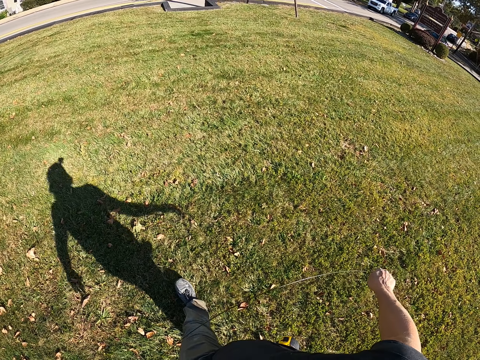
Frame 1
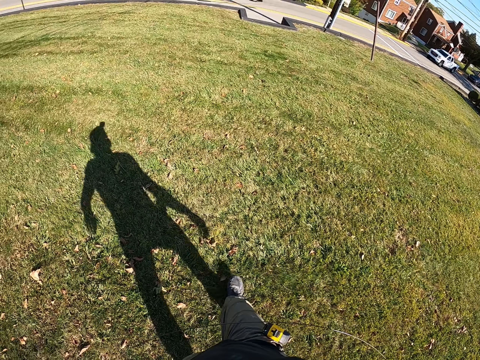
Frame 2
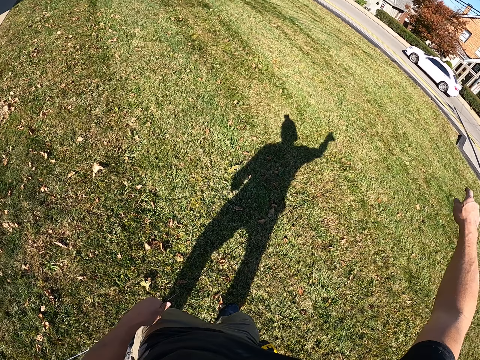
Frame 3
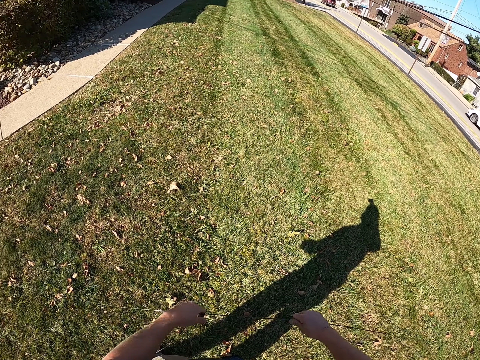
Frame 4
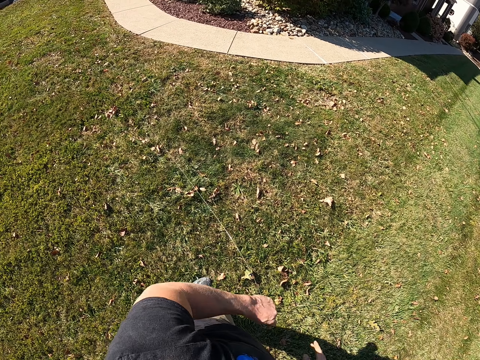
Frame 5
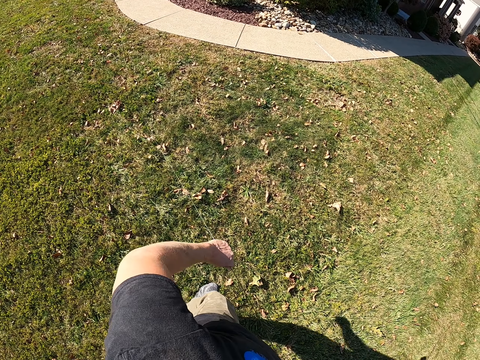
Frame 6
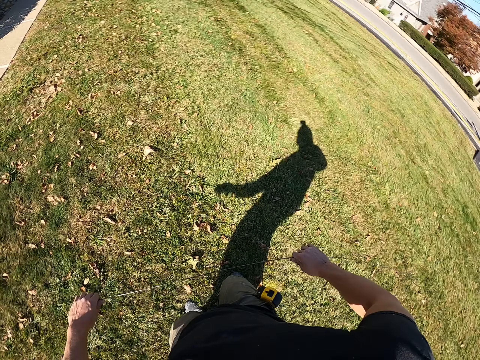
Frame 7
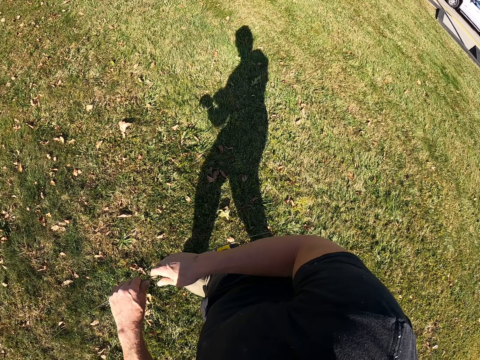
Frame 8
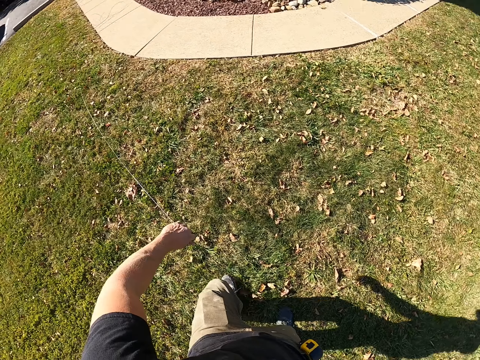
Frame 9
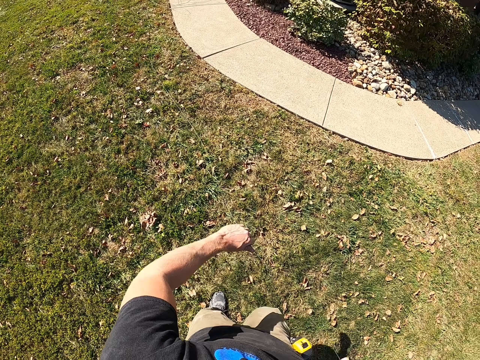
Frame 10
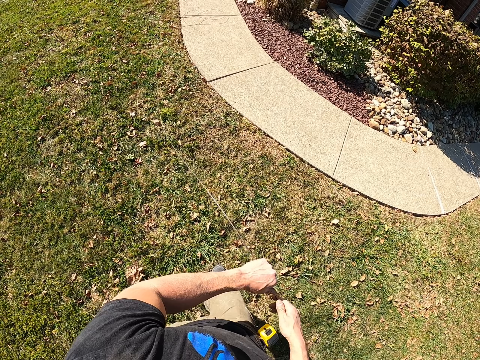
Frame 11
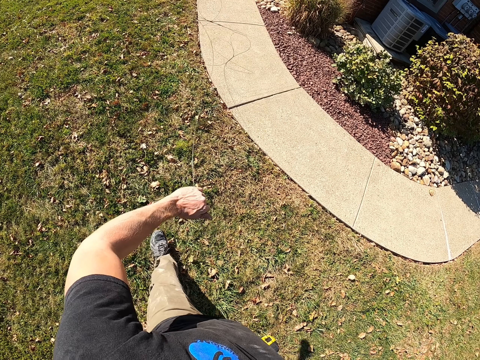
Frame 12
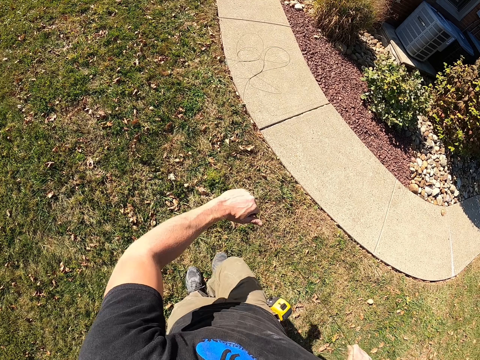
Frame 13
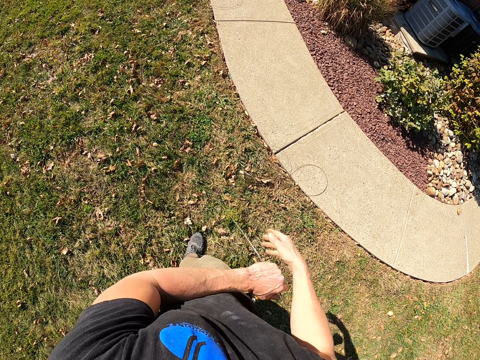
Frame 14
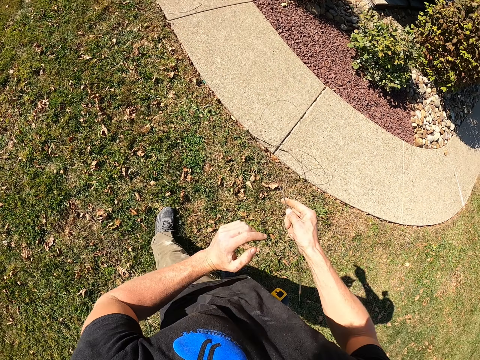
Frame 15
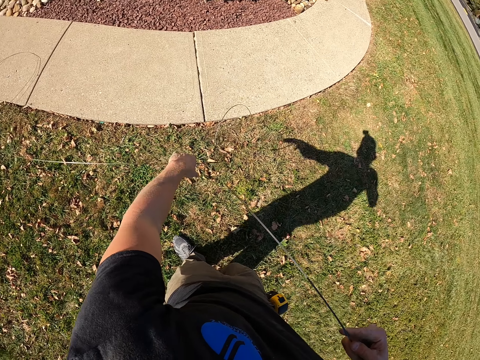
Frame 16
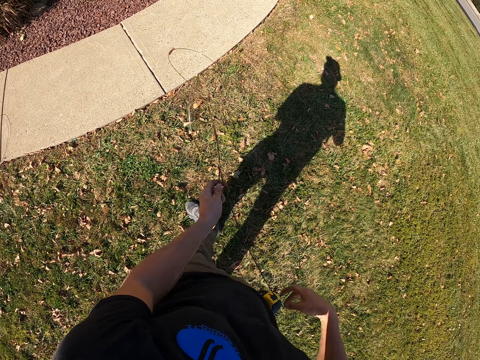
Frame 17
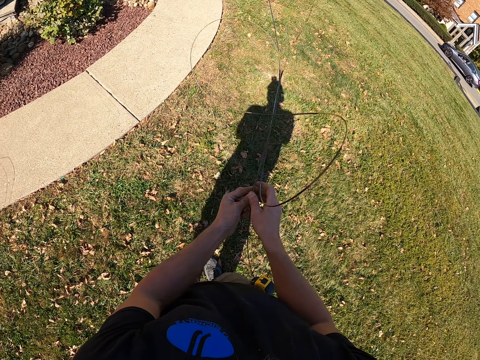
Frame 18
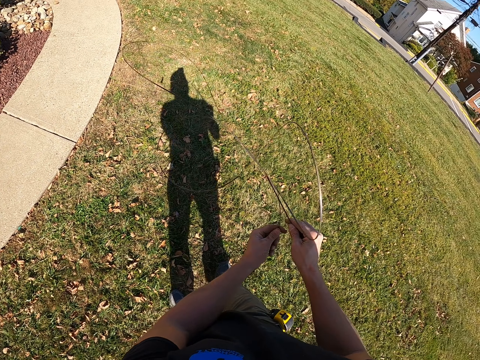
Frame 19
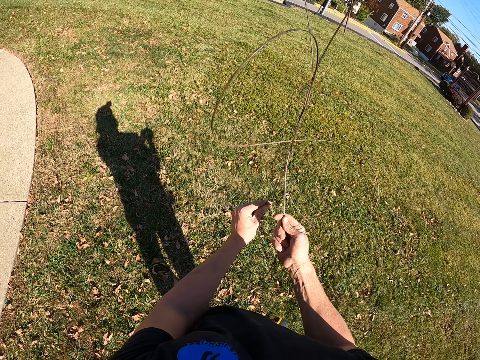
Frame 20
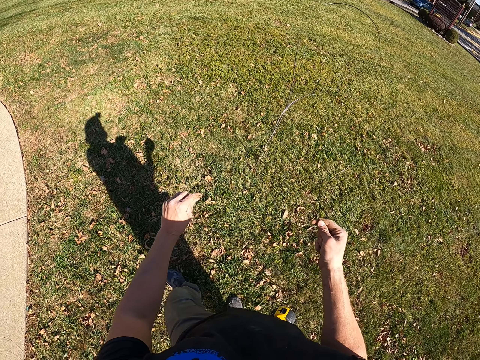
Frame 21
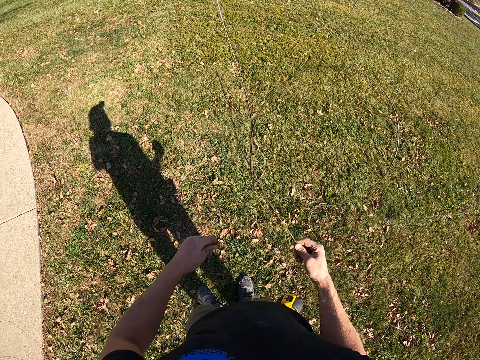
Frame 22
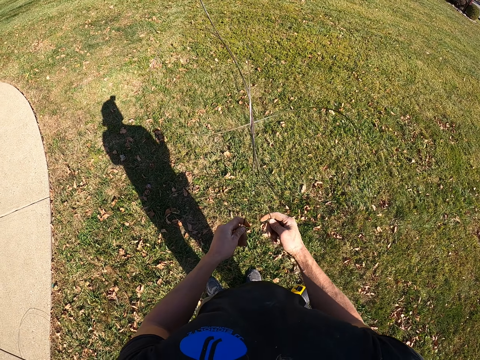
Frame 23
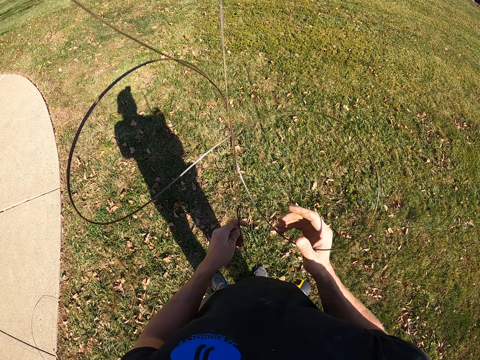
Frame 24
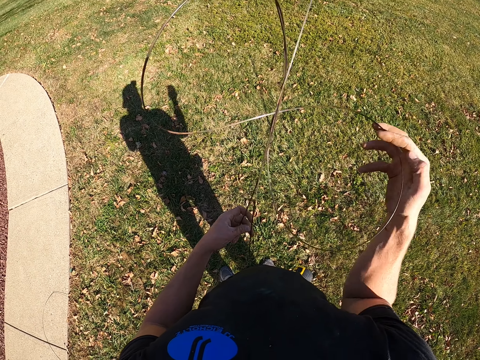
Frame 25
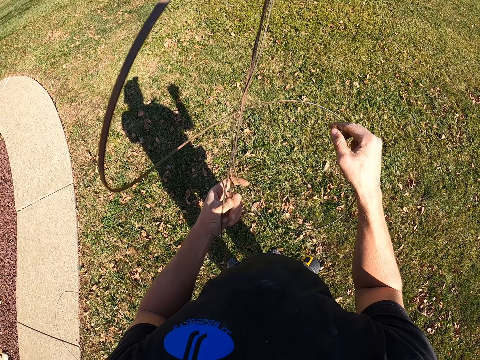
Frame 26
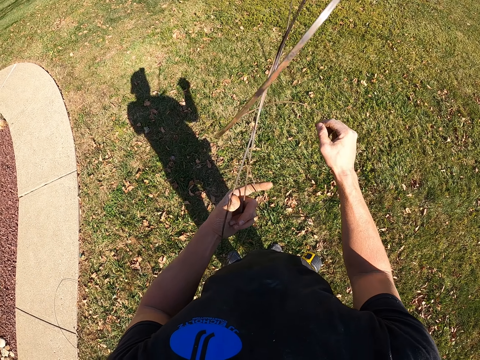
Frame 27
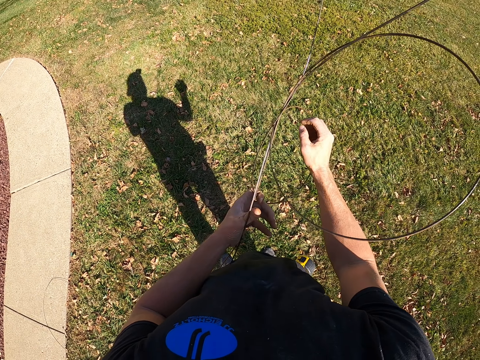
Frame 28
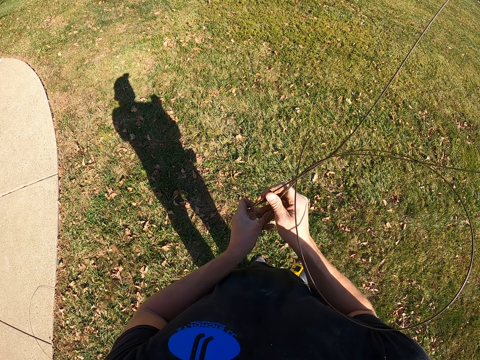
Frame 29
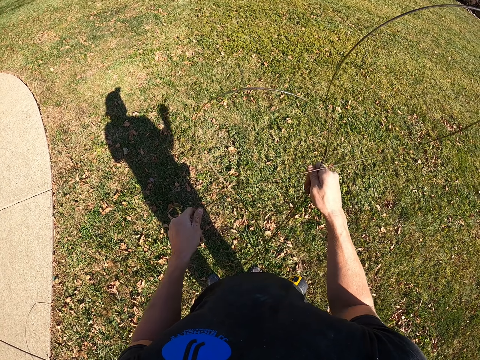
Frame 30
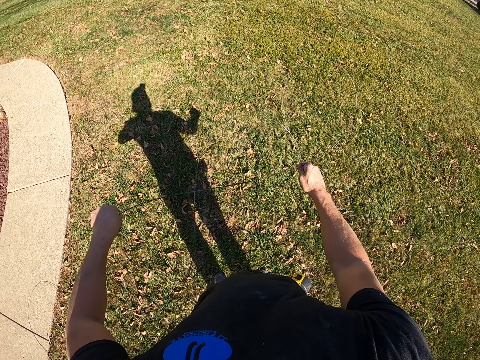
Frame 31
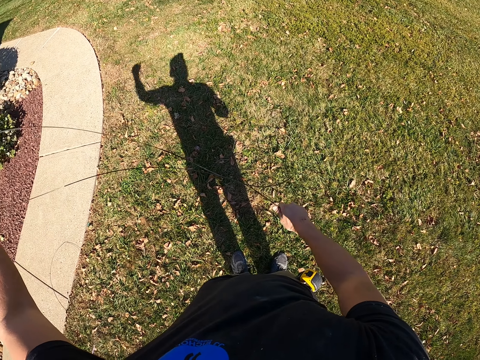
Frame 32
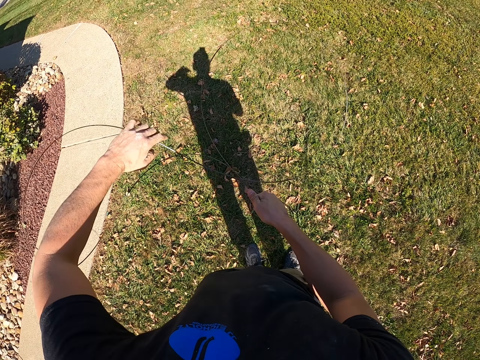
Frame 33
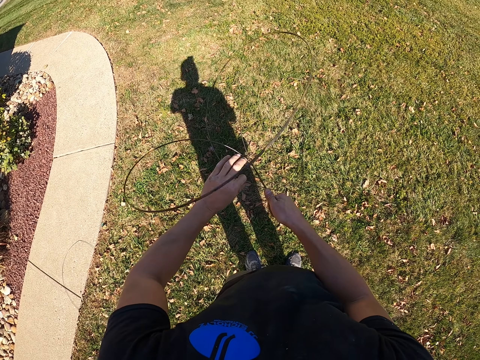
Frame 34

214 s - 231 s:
The camera wearer walks outside with a wire. They pull the wire. They turn around the area. They pull the wire. They separate the wire.

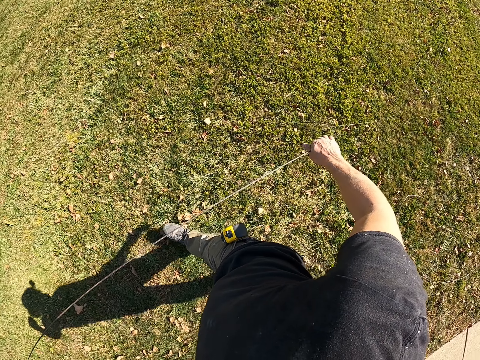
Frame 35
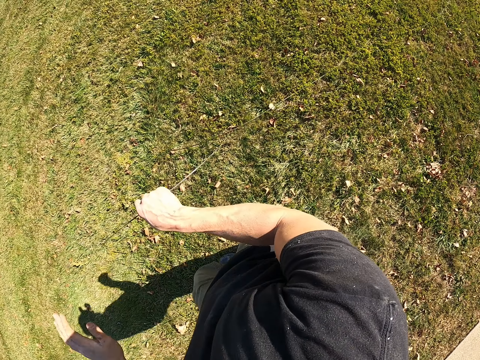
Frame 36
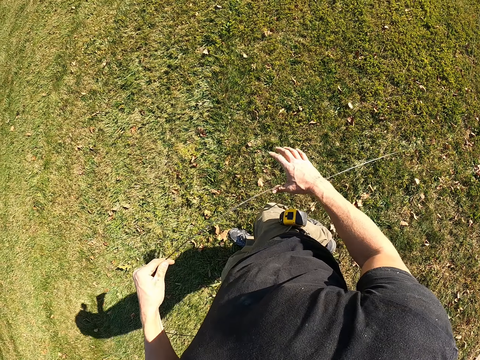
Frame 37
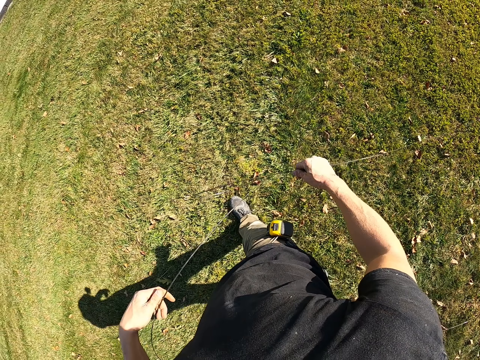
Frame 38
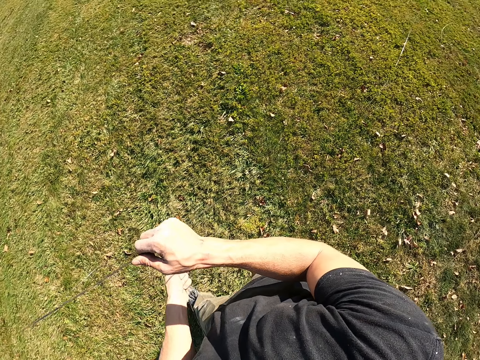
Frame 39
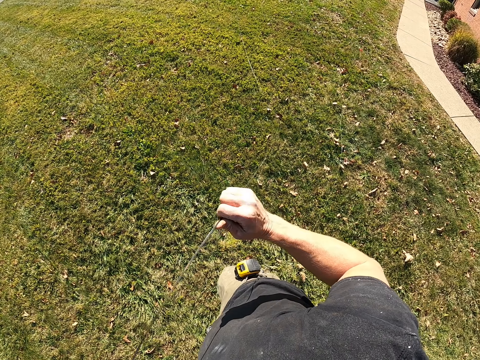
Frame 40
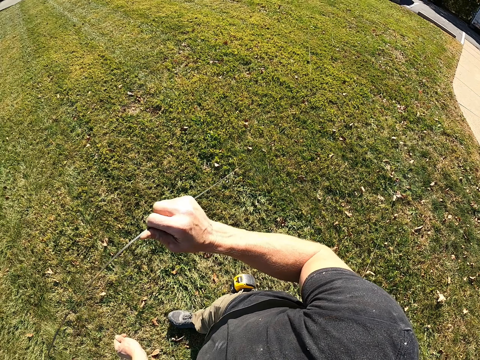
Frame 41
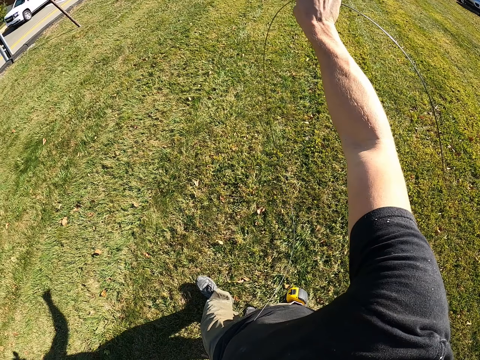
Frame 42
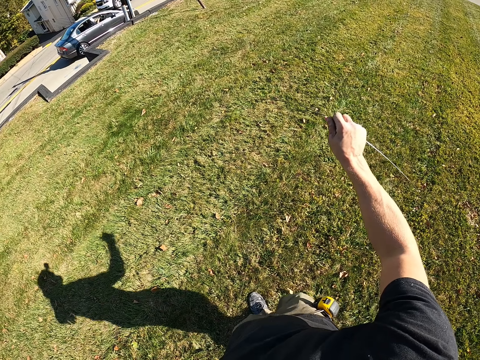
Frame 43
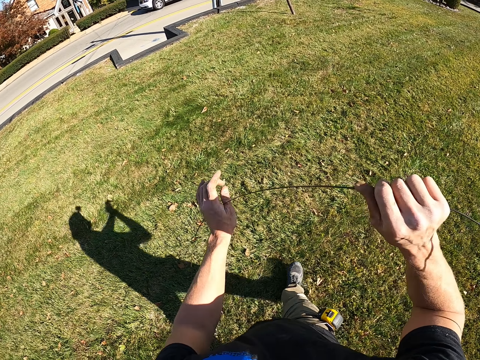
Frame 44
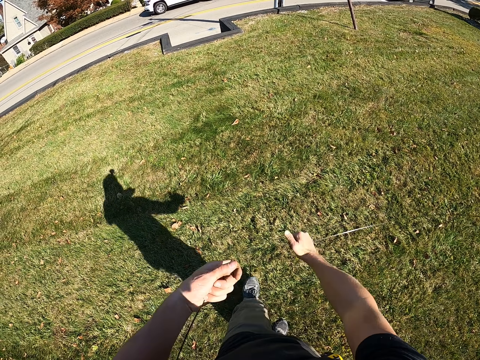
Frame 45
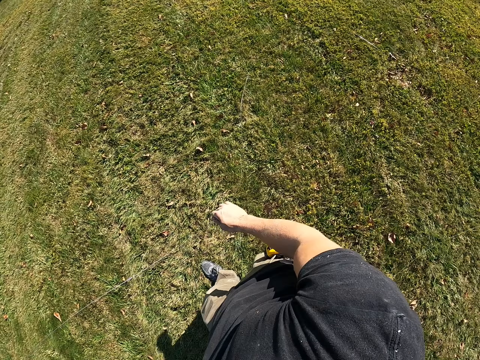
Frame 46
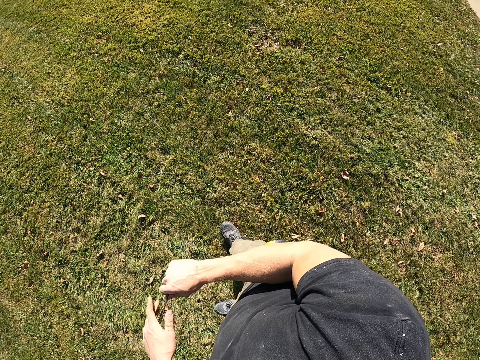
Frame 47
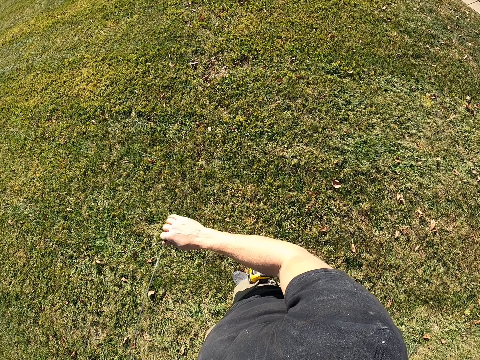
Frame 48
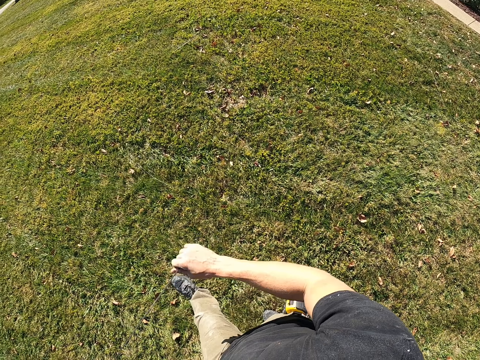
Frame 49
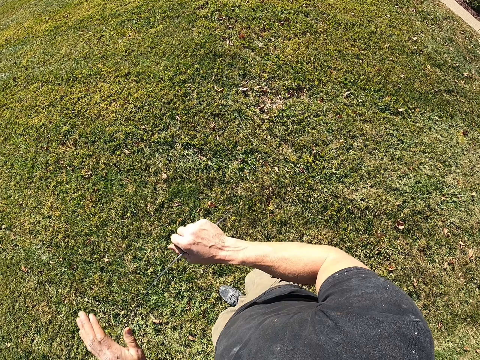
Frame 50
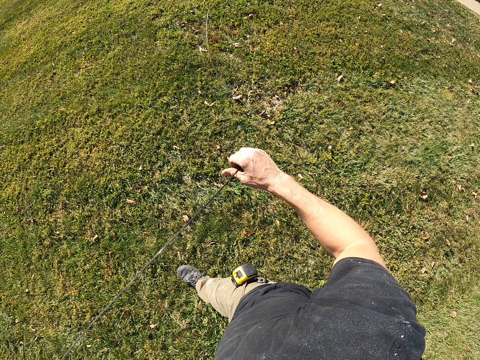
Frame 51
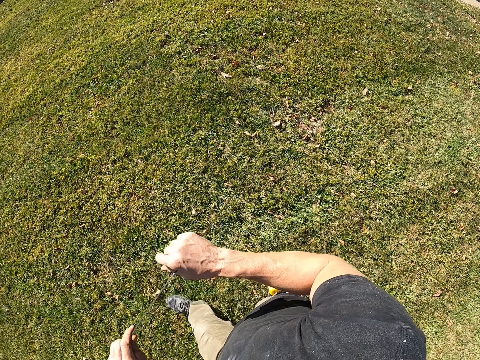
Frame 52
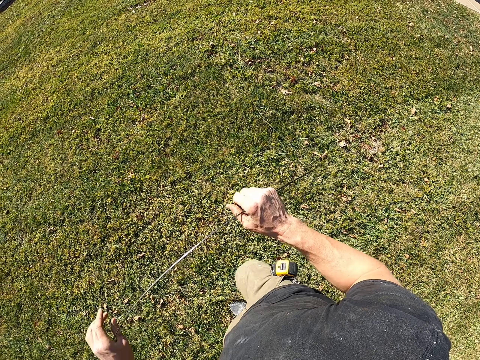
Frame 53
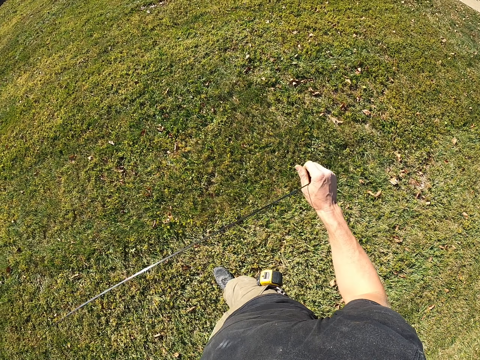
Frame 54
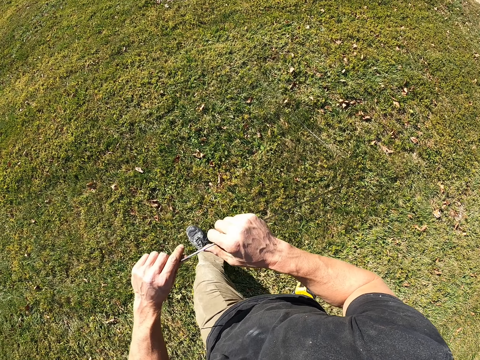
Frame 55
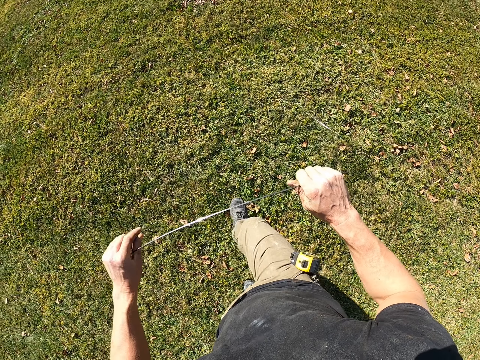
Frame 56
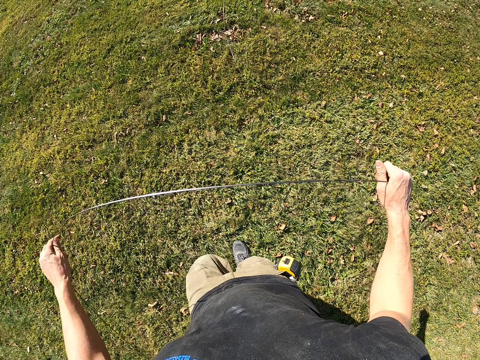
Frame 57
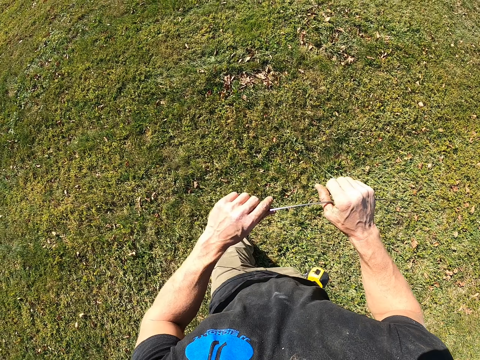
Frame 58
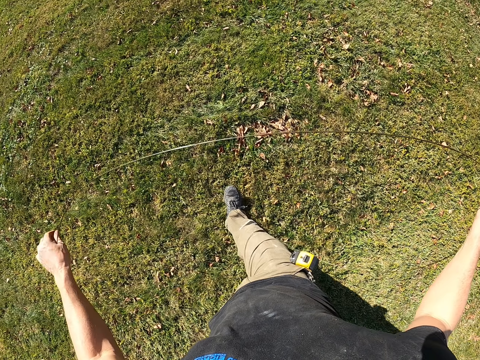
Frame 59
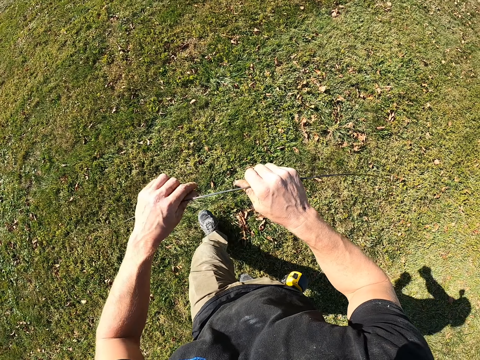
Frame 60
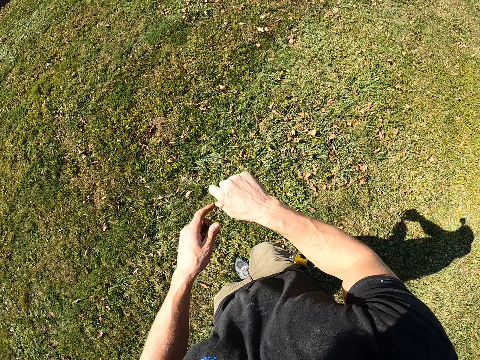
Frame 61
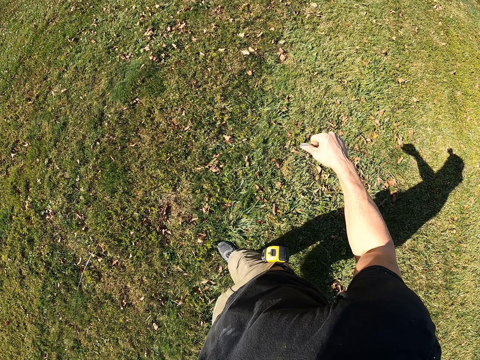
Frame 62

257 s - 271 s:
The camera wearer pulls a wire. They walk outside with the wire. They pull the wire.
